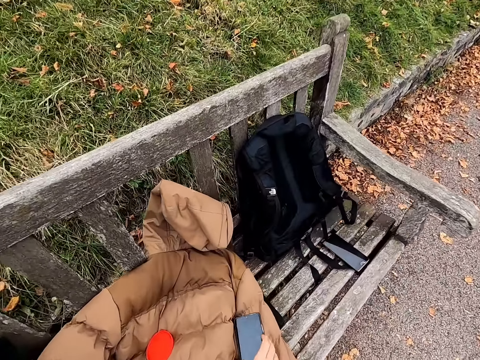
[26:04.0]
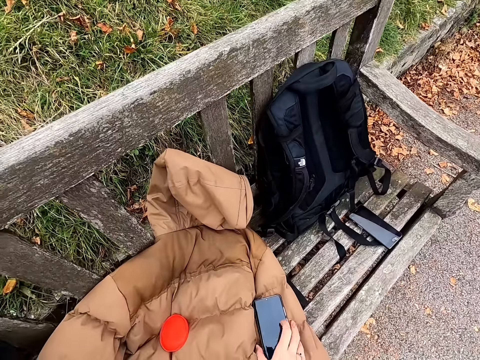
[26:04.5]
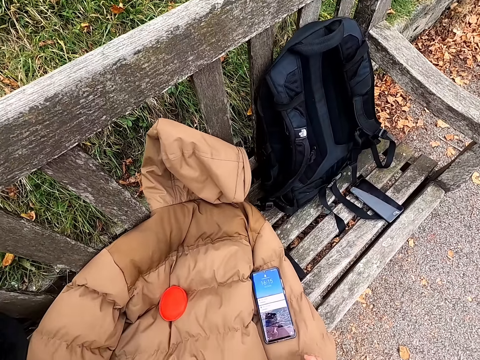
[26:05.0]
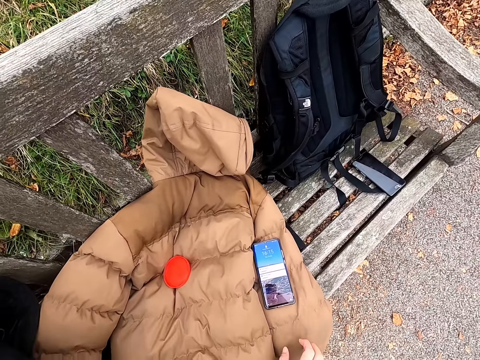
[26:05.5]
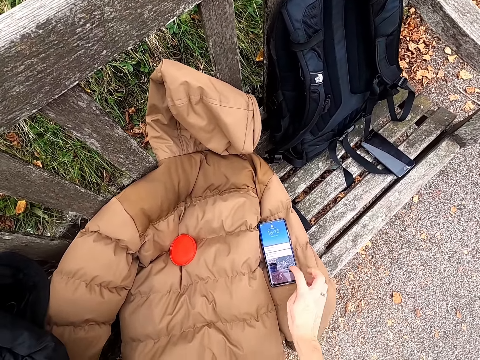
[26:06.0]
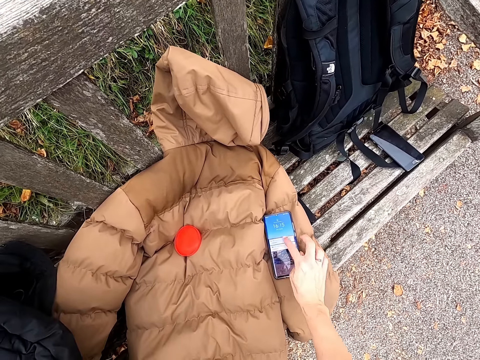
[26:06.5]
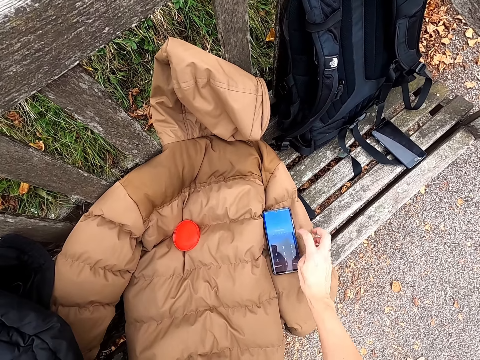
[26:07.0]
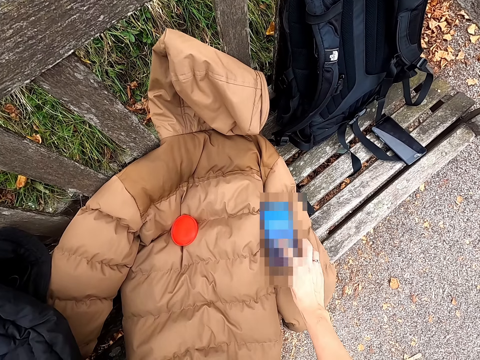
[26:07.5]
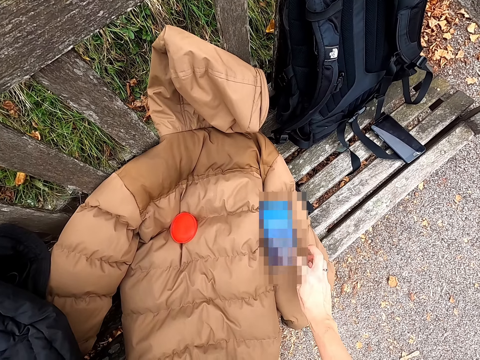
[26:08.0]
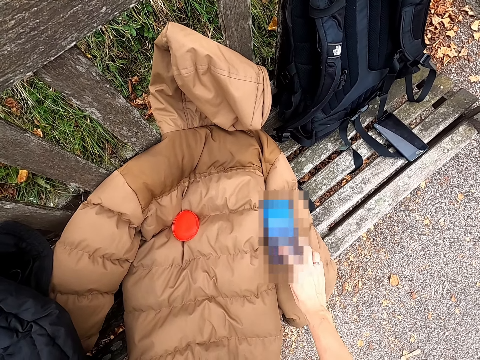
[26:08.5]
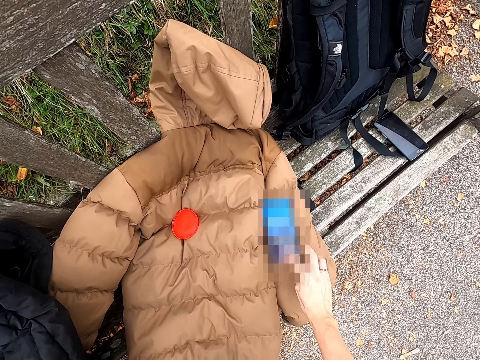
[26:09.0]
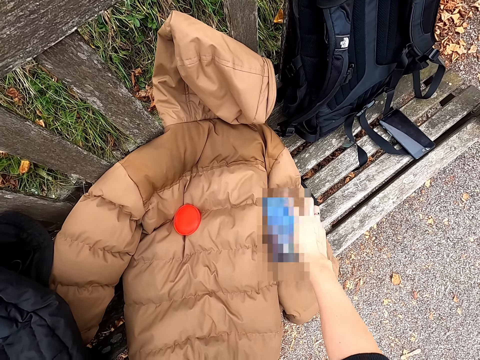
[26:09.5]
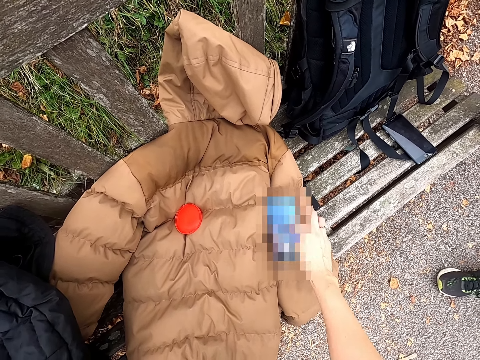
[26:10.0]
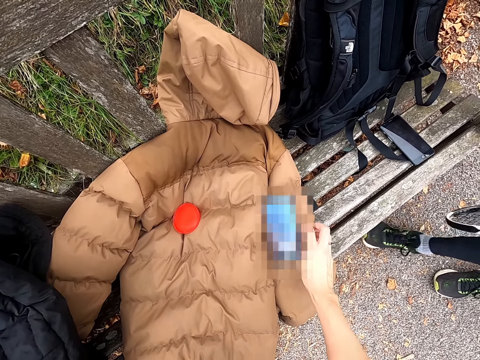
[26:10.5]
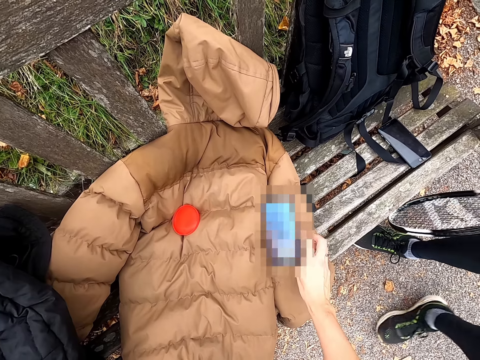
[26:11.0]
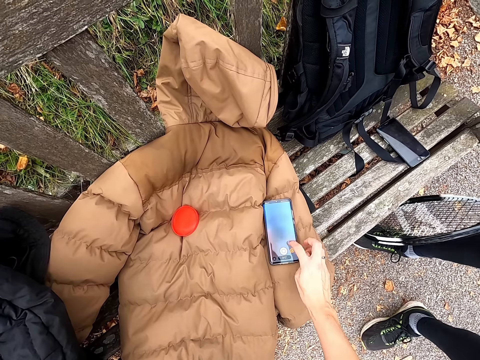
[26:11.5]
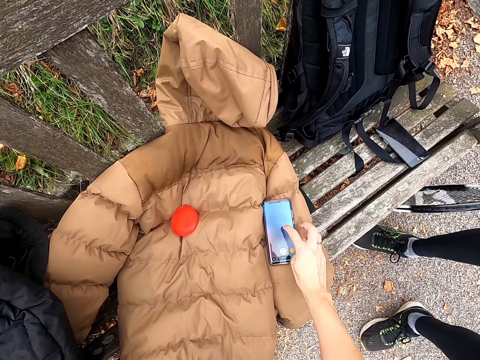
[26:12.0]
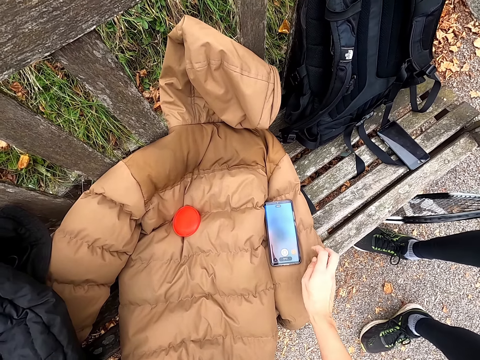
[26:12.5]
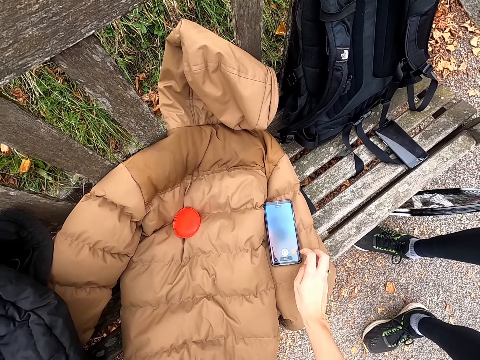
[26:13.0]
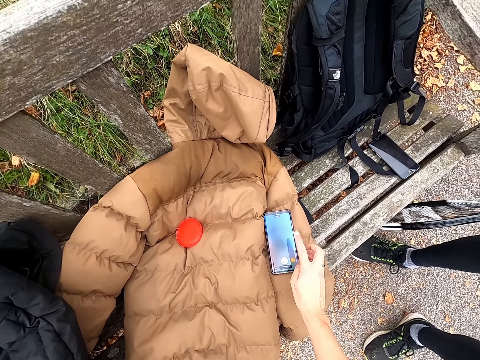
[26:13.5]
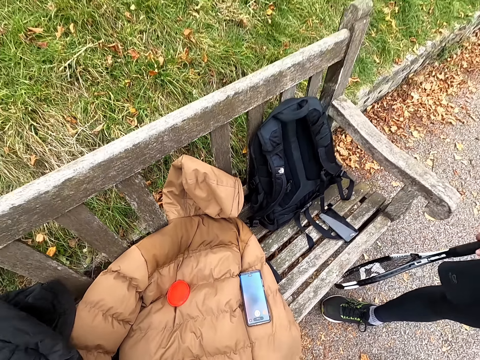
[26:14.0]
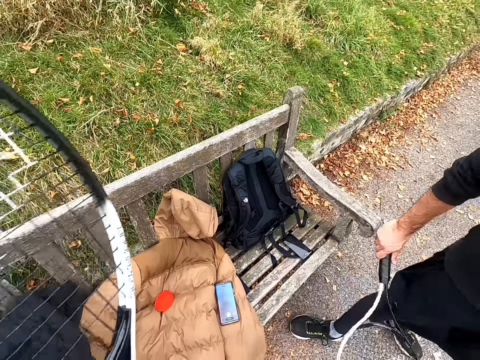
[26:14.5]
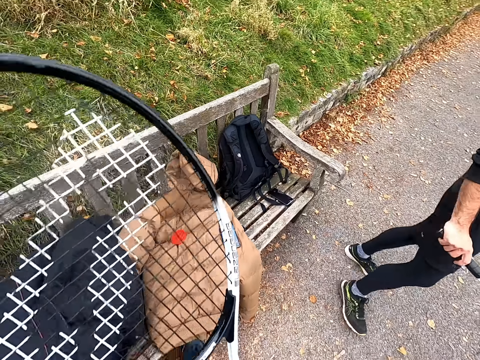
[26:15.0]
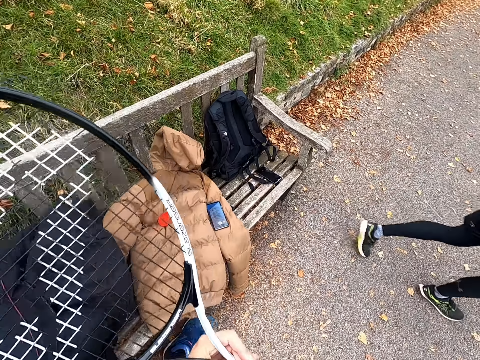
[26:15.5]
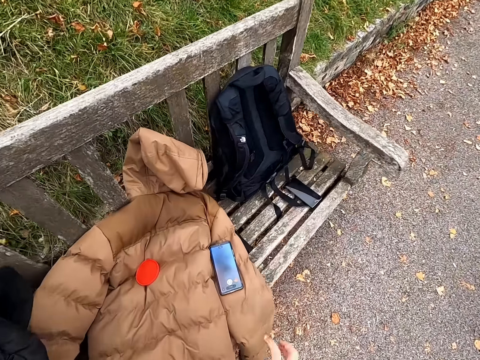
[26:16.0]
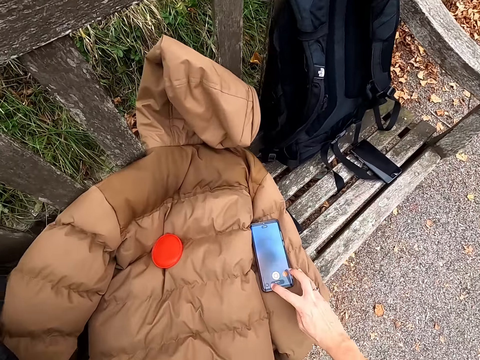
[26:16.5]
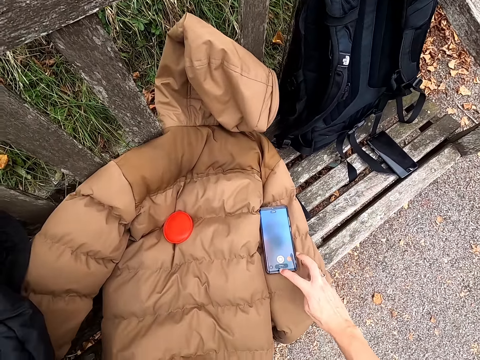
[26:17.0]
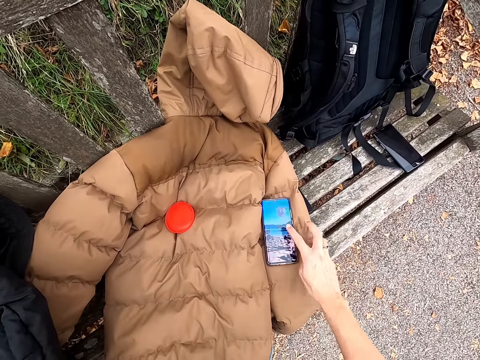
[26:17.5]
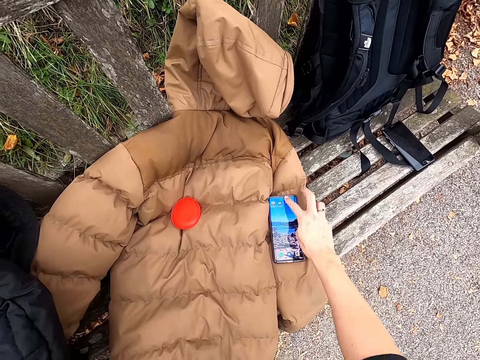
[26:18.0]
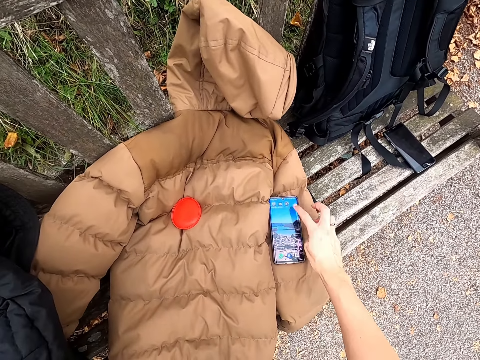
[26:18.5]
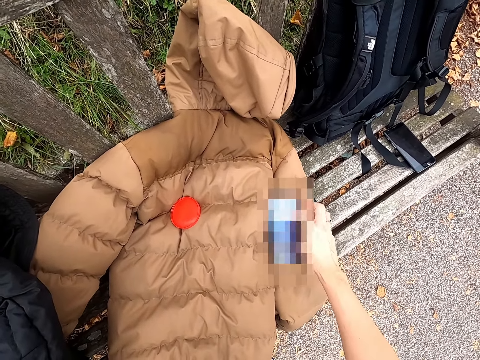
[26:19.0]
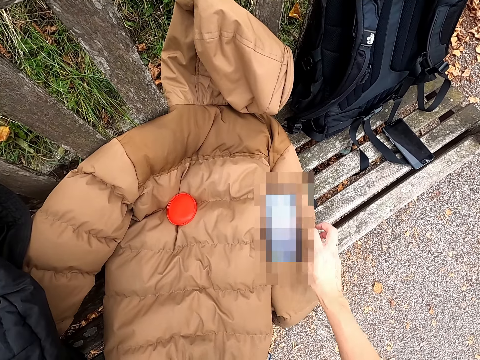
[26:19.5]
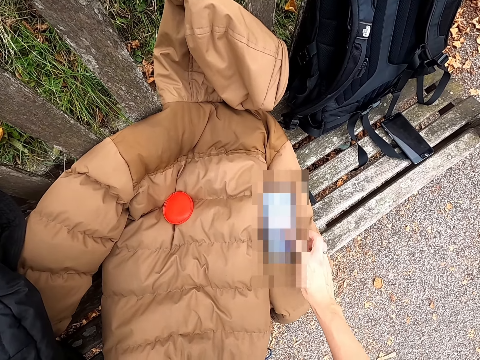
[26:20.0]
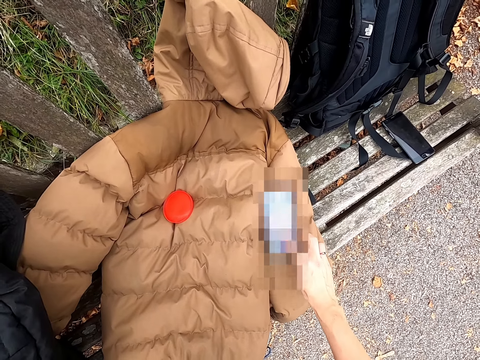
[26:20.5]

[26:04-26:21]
The camera wearer holds a phone. He operates the phone. He pulls his hand off the phone. He operates the phone. He checks on his phone. He pulls his hand off the phone. He operates the phone. He pulls his hand off the phone. A man stands beside the bench. The man walks away from the bench. The camera wearer presses the phone.

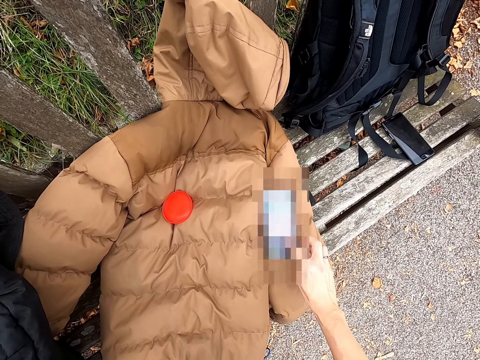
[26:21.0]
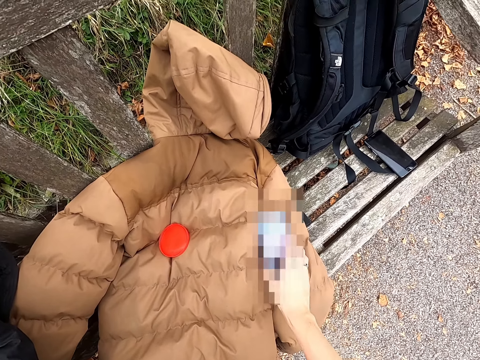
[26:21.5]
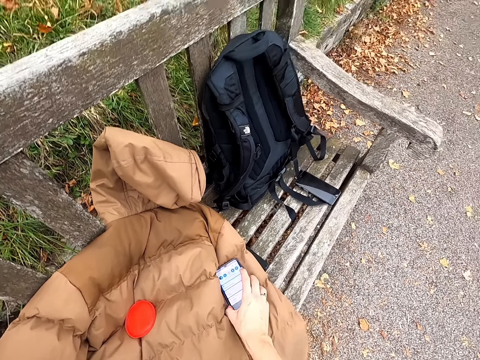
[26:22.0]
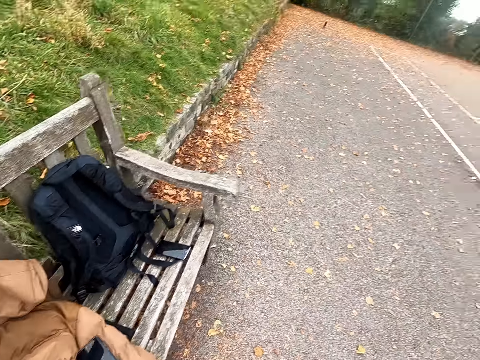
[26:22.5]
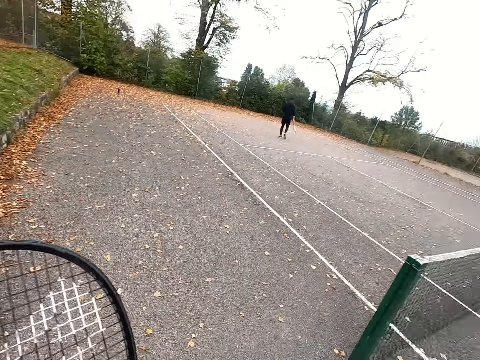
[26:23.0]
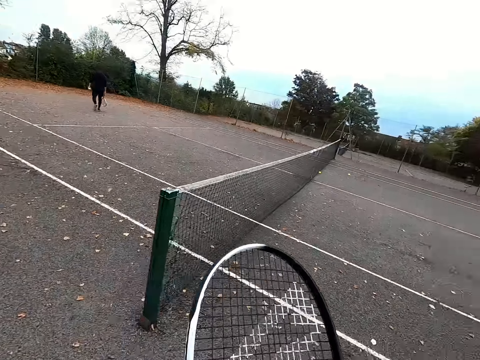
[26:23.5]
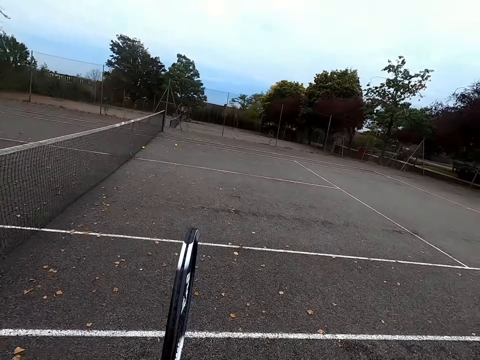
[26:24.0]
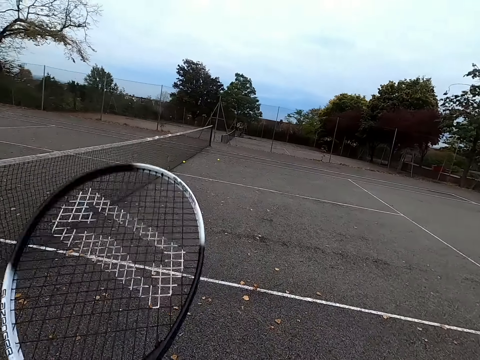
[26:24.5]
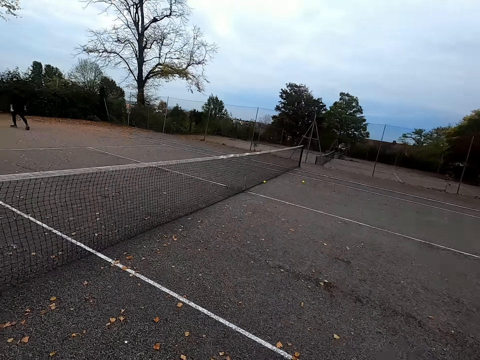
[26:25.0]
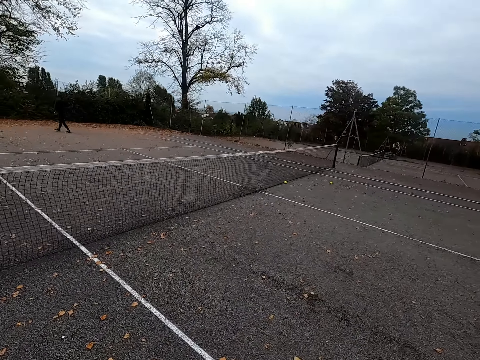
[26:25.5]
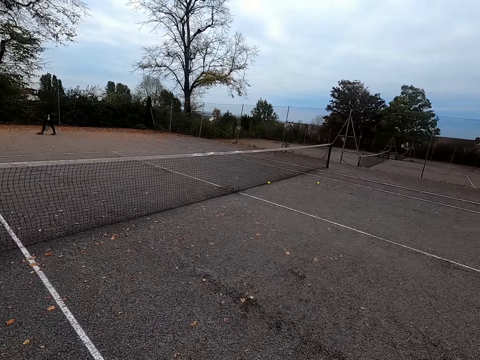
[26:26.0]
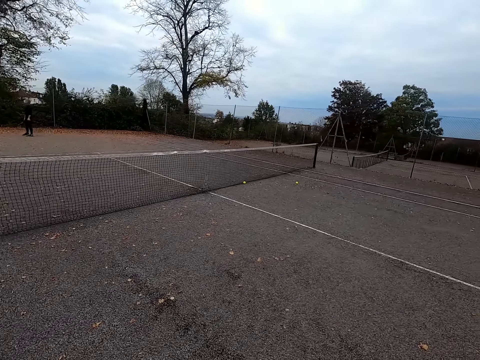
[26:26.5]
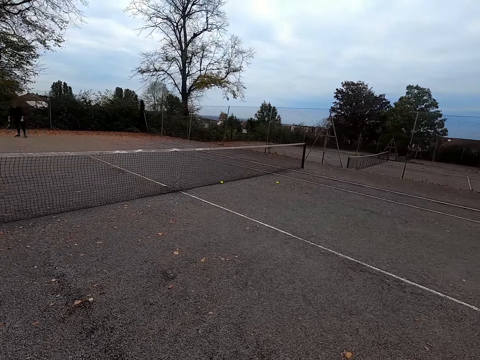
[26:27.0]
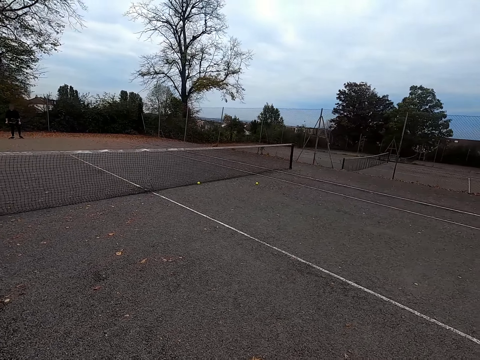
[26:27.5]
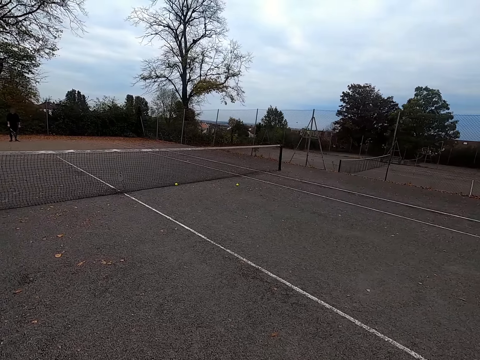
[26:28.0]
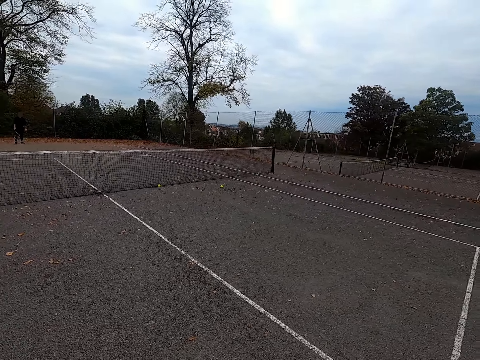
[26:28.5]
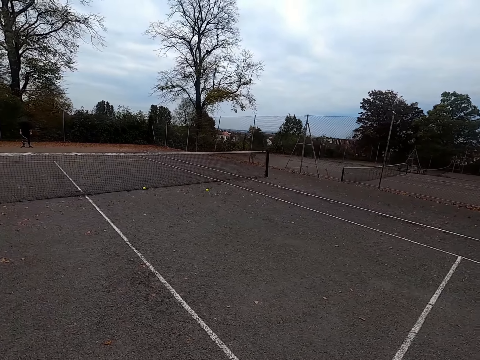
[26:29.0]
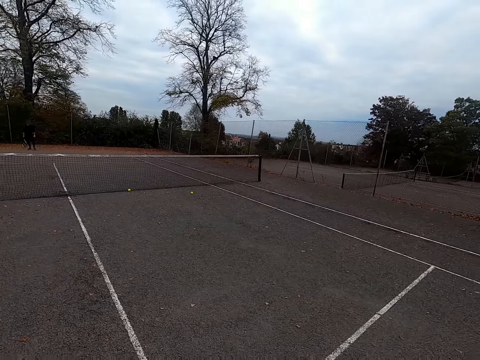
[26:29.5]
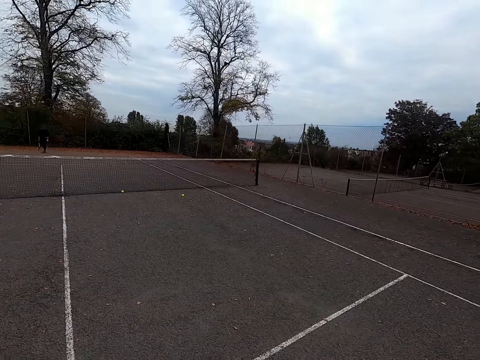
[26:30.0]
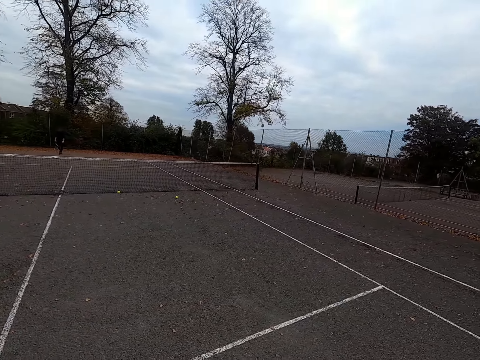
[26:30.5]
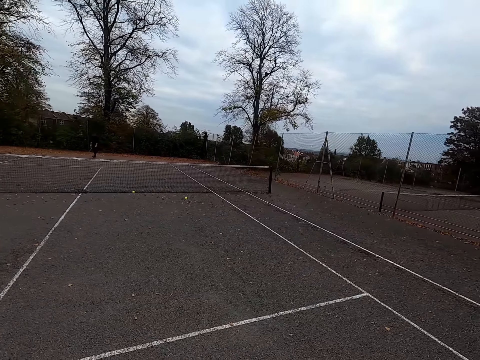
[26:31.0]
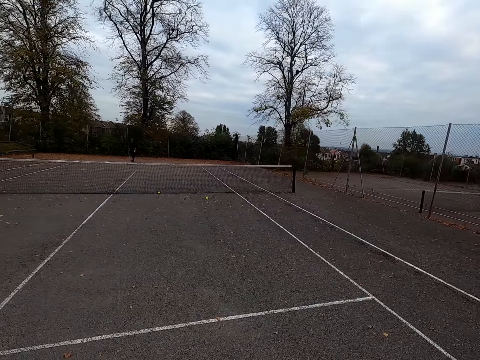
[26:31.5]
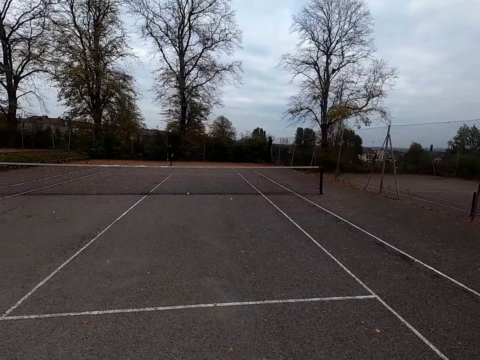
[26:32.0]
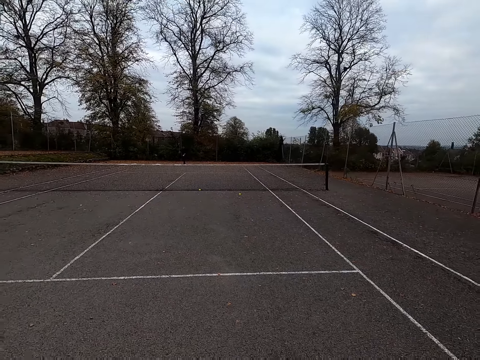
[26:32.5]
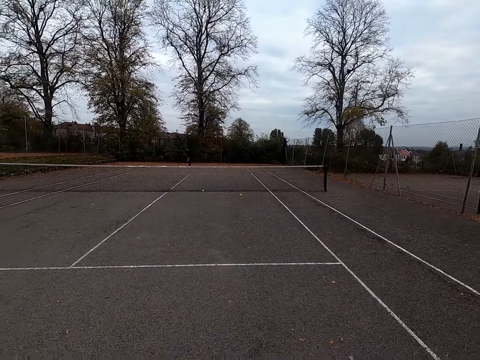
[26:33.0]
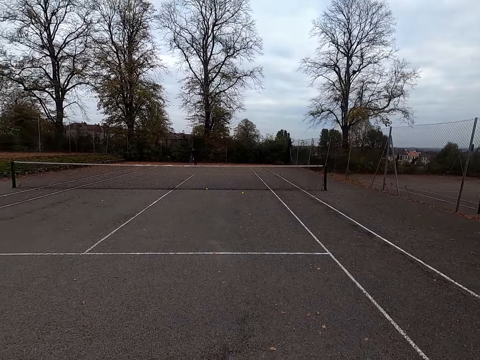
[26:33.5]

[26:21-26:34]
The camera wearer walks away from the bench. They return back to the court.
